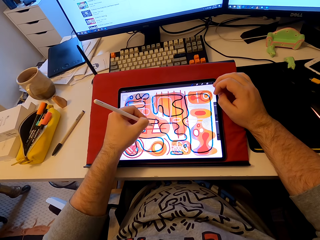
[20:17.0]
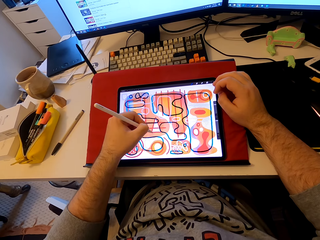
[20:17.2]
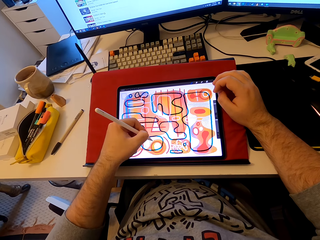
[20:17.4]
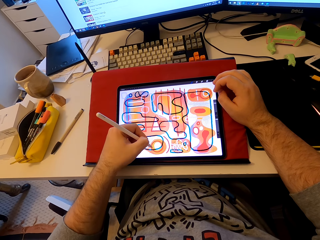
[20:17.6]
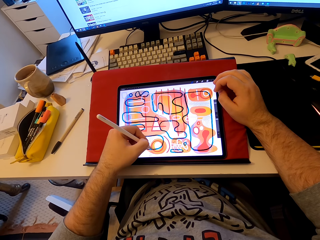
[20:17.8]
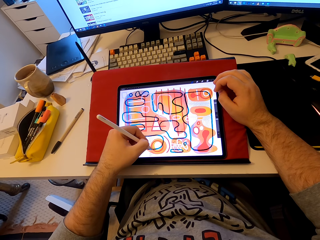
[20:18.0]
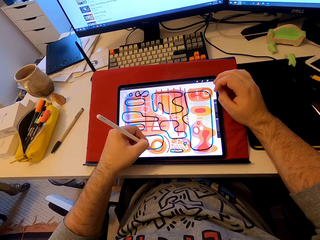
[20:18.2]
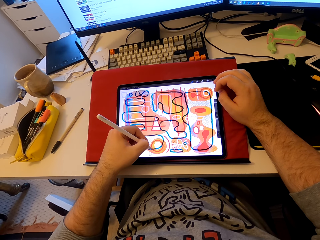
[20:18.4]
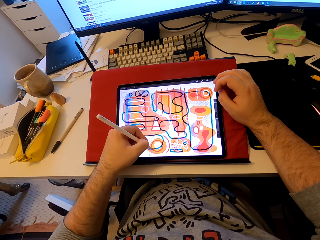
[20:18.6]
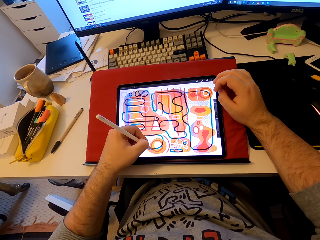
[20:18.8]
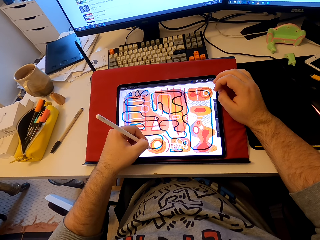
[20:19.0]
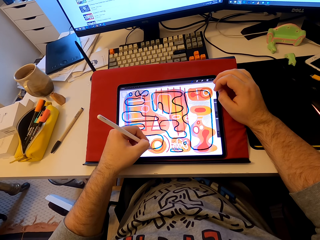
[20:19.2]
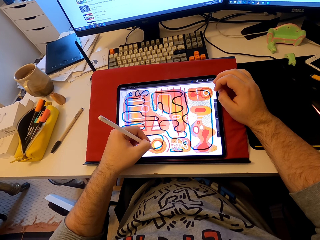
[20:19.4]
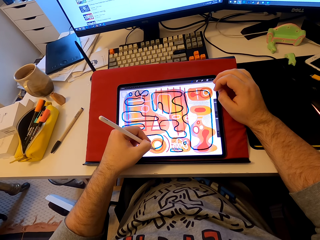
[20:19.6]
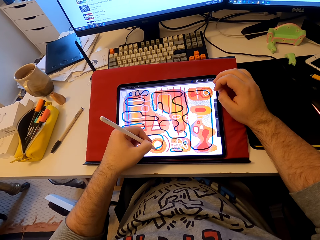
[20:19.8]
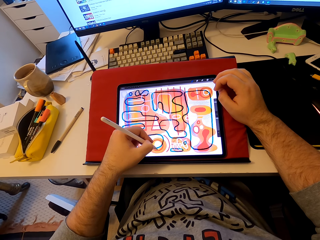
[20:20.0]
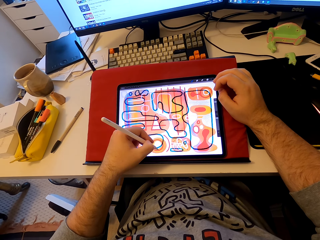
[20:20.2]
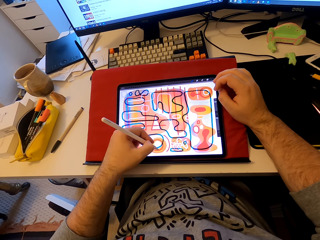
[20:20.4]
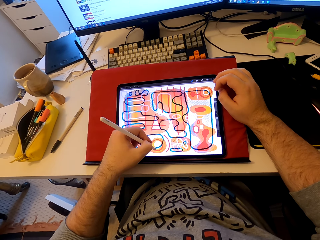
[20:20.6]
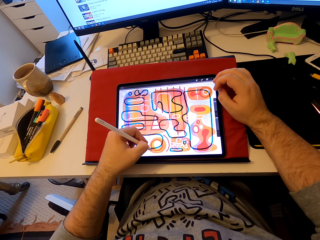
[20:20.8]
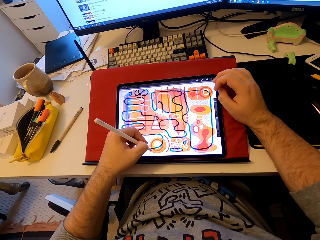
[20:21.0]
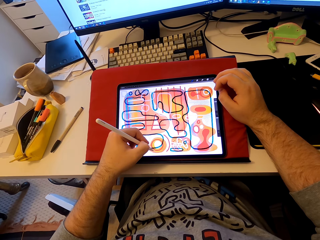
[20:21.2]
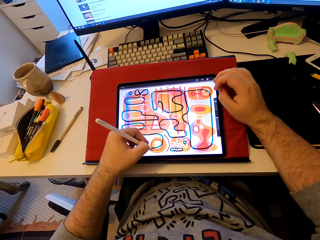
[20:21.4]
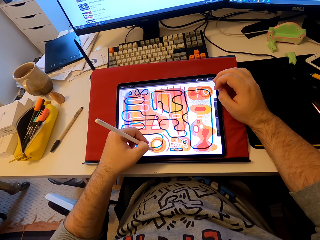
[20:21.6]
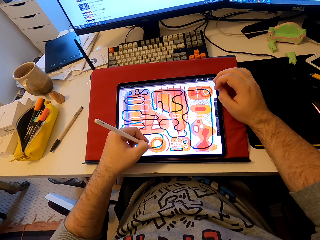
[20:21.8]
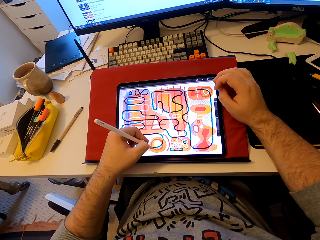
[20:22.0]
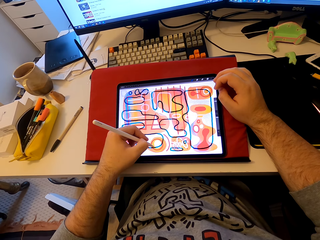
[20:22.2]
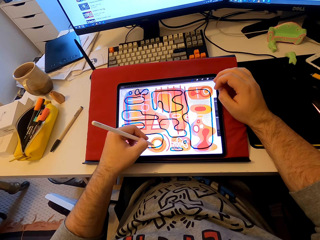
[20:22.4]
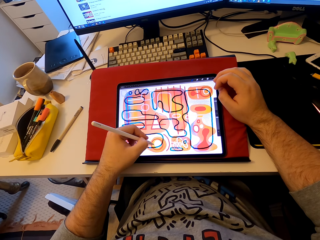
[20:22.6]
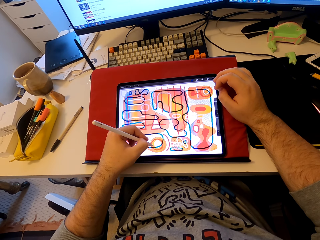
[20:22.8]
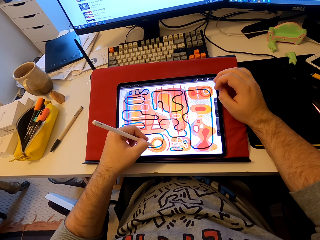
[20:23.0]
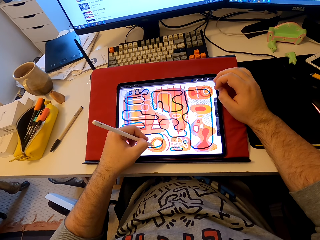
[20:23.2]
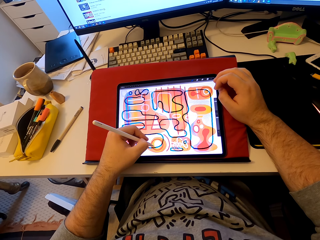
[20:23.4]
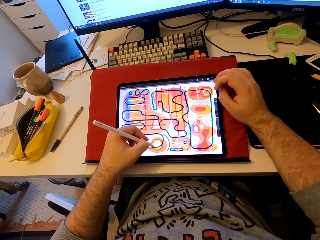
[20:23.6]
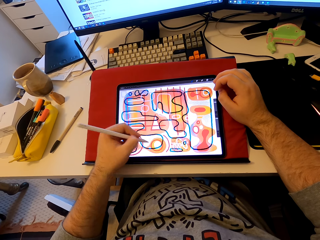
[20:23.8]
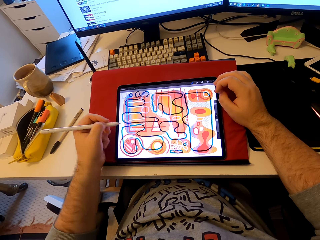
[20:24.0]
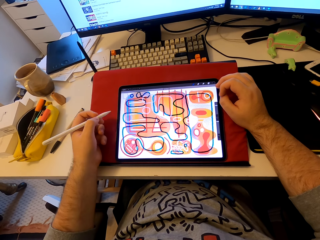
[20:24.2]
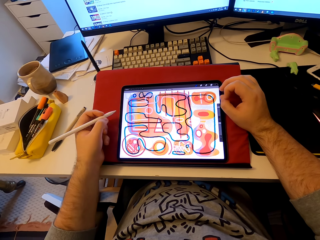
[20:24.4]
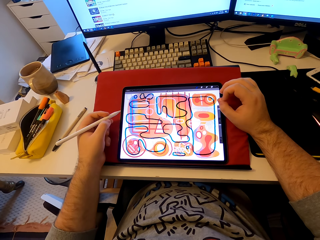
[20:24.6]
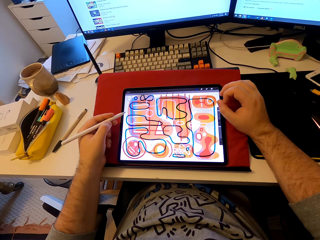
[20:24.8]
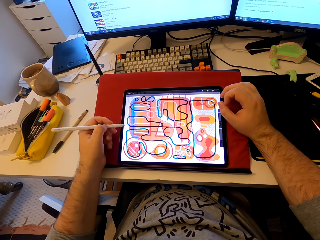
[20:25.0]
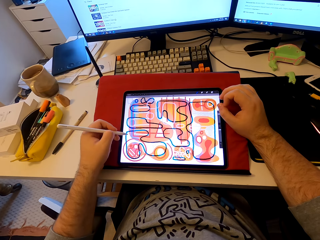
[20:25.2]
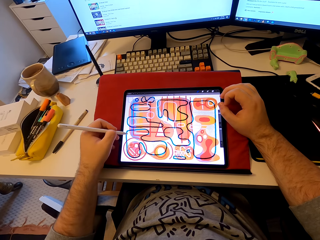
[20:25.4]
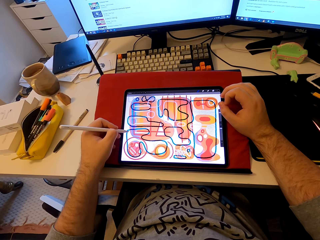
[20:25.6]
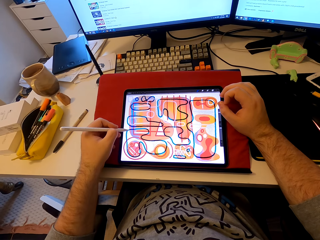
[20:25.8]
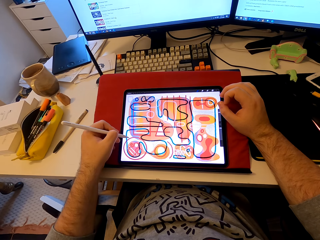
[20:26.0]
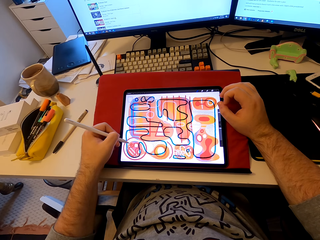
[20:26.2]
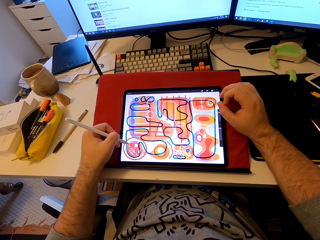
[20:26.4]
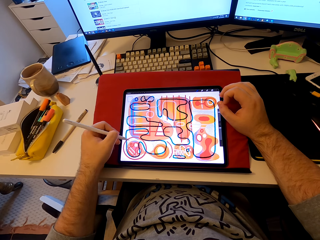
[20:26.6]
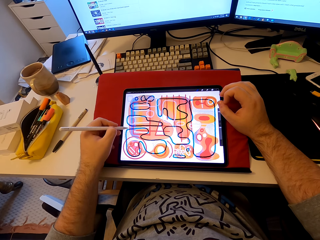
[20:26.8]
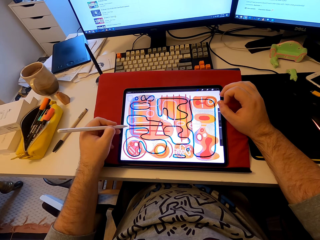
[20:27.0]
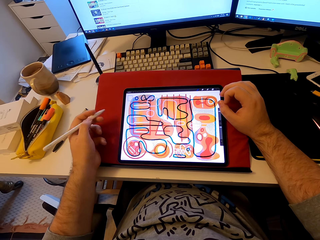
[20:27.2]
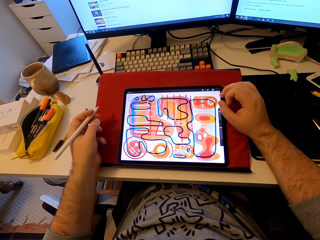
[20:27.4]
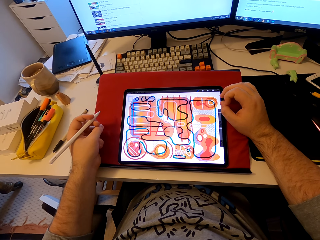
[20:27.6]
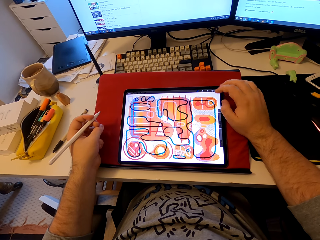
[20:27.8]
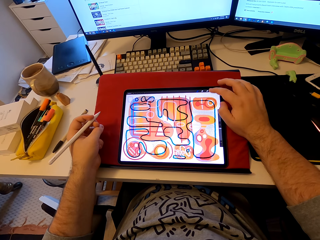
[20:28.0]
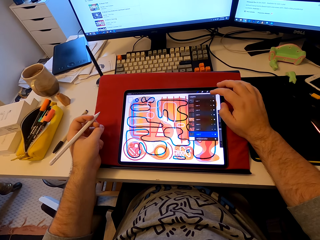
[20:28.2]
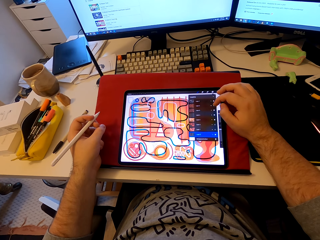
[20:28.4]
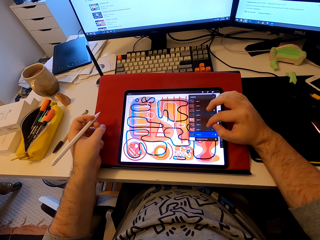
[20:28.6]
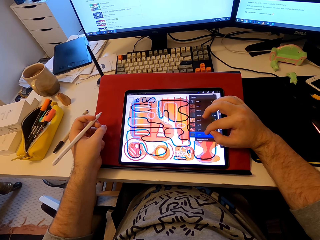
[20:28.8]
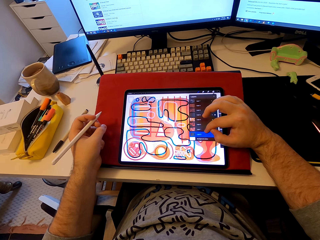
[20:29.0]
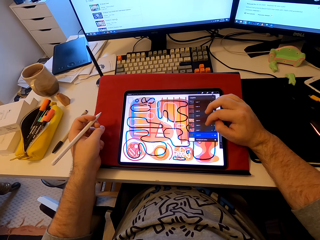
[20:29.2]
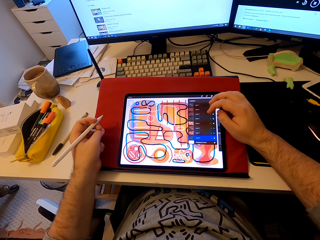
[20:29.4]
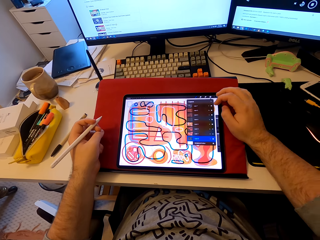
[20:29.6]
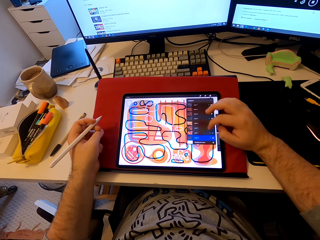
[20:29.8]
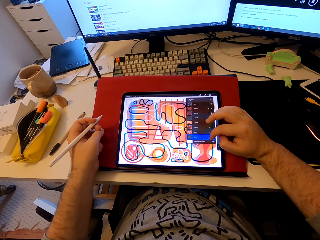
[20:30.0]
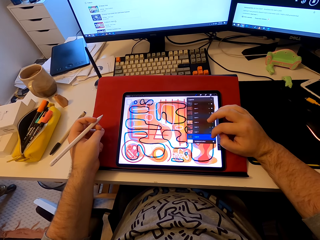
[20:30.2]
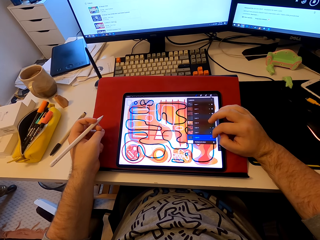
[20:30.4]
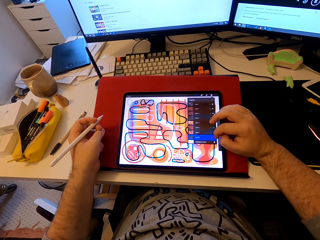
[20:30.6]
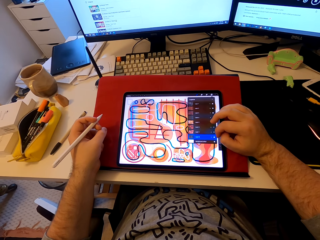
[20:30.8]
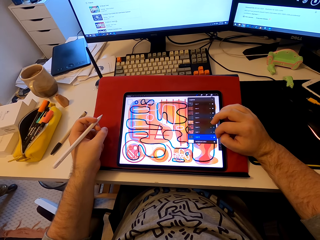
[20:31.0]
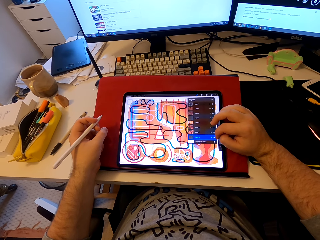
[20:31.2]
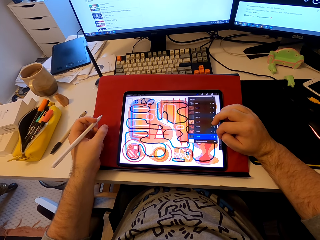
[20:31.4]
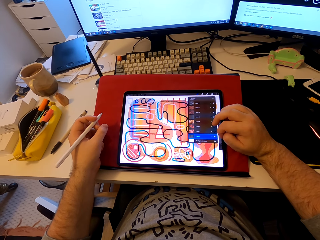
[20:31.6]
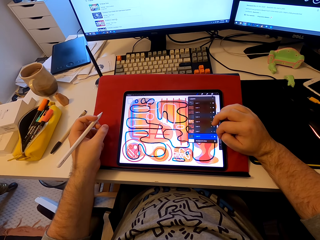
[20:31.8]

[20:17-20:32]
The camera wearer stares at the tablet. He scrolls the tablet with his finger.

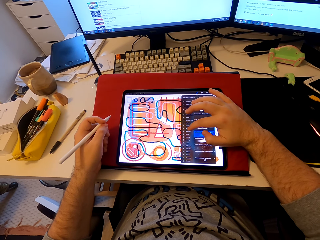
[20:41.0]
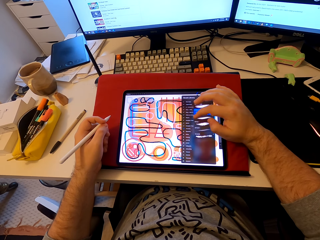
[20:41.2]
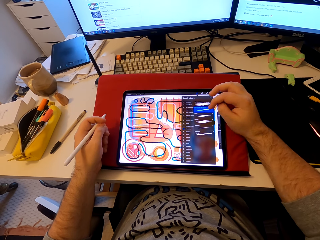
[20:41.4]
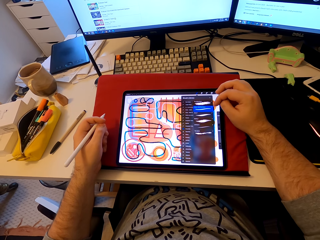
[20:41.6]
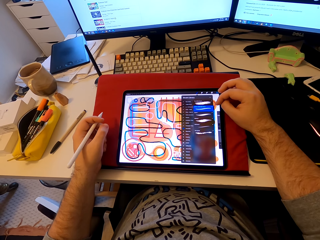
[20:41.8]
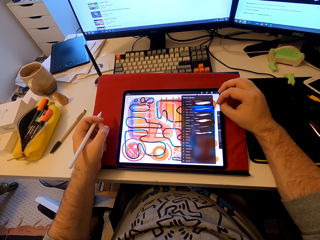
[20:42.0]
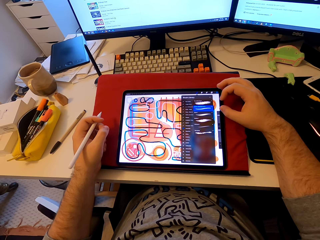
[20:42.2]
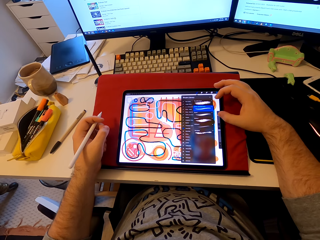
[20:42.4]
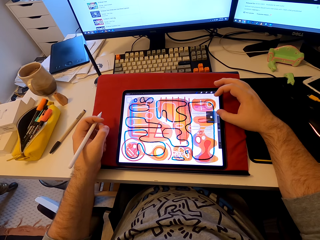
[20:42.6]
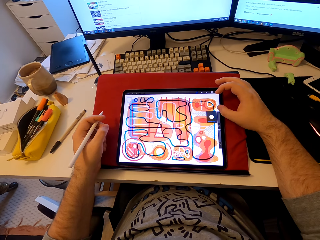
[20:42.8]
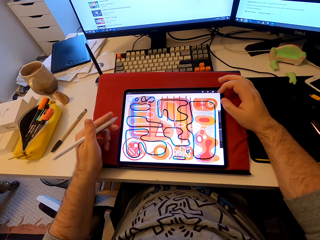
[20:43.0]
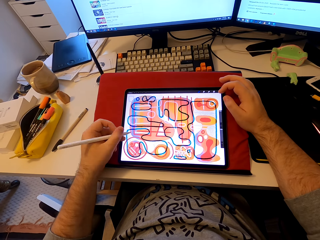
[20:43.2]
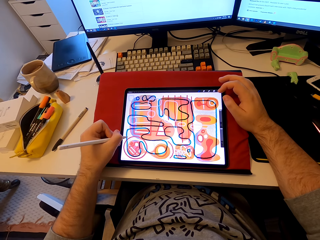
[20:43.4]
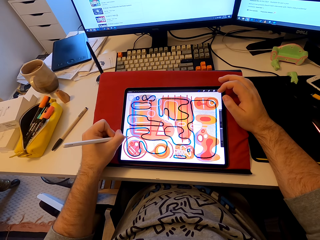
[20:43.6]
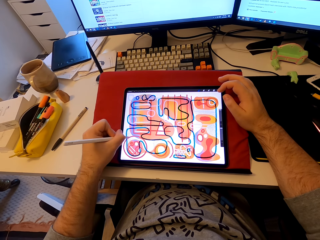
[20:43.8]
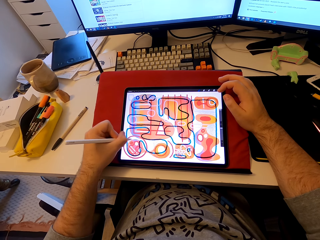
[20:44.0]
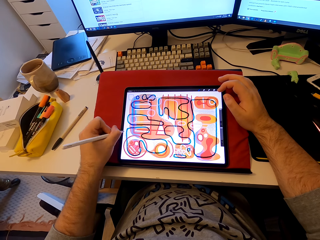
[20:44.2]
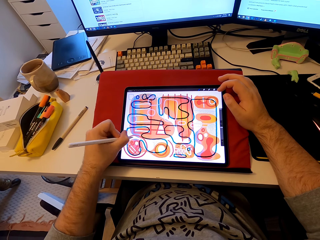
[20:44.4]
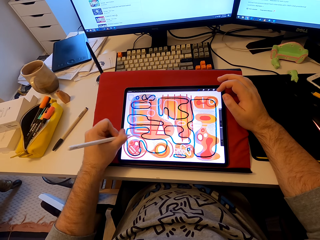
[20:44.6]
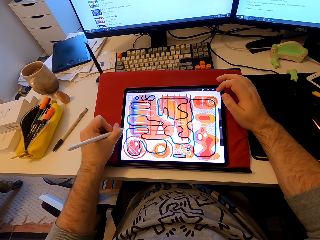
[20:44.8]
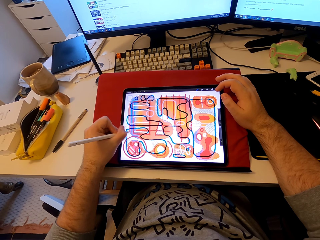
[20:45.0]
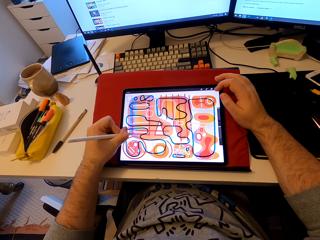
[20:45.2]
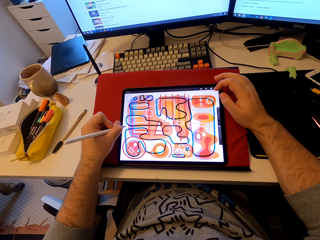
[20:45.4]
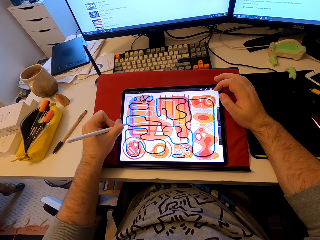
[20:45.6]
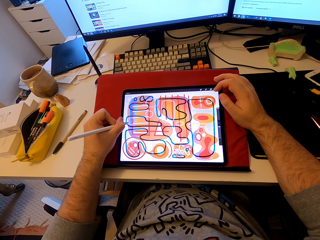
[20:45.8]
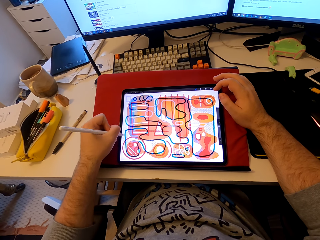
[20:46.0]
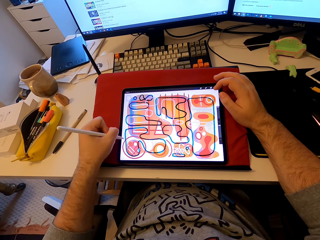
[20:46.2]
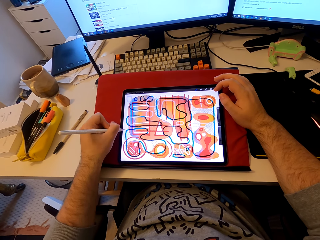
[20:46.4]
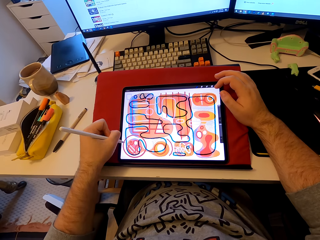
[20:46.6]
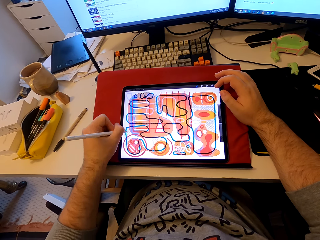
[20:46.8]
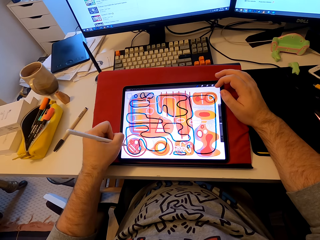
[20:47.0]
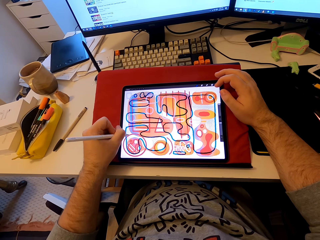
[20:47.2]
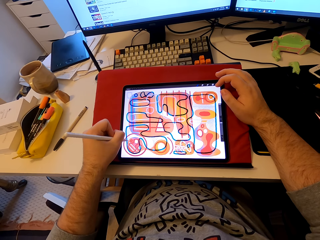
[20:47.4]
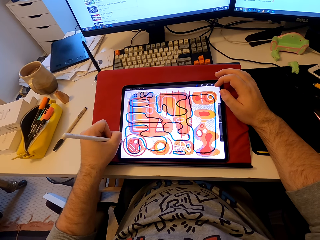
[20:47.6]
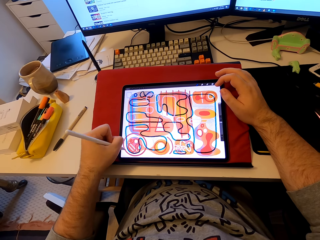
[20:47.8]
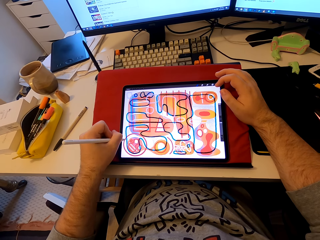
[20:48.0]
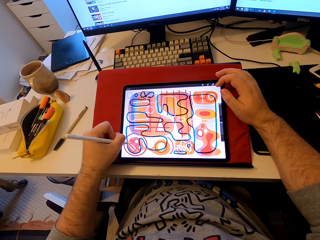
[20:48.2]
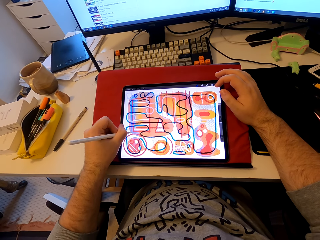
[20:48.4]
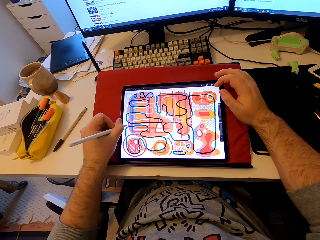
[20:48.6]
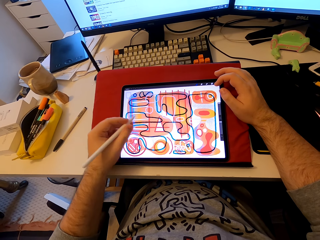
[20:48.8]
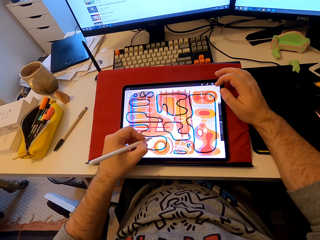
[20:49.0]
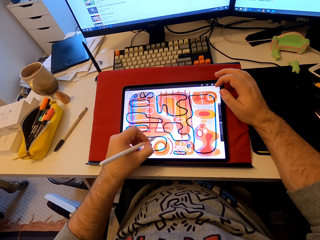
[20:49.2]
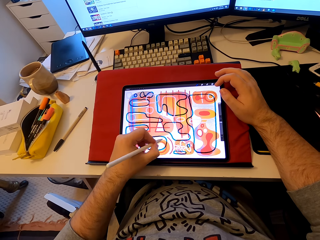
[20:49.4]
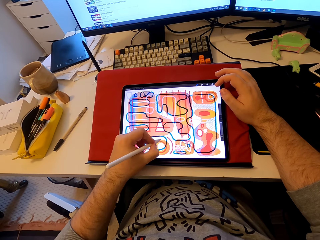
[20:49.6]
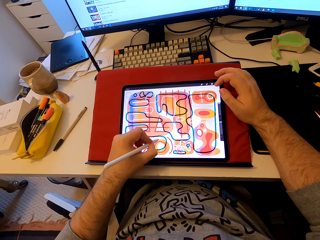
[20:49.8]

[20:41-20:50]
The camera wearer draws a pattern on the tablet with a stylus pen.
